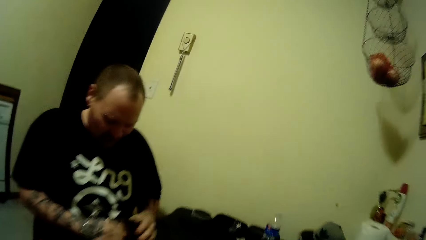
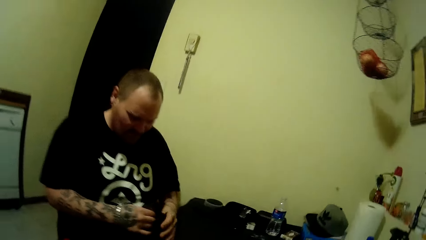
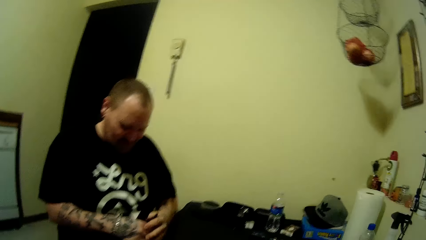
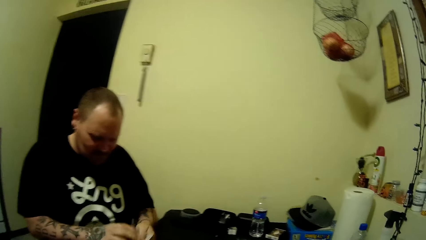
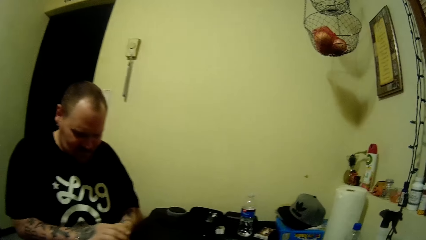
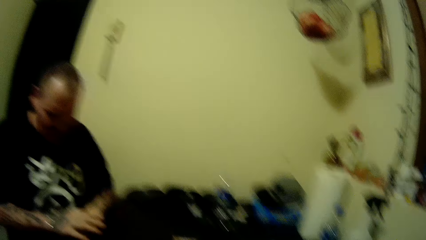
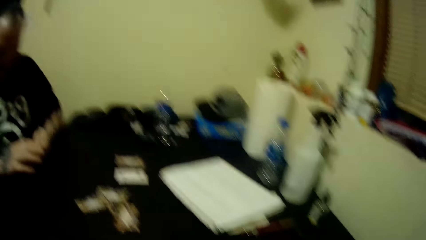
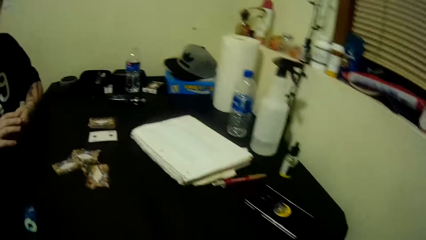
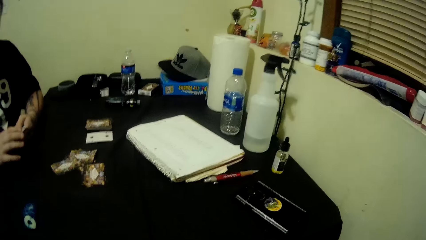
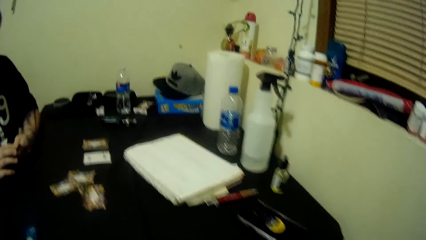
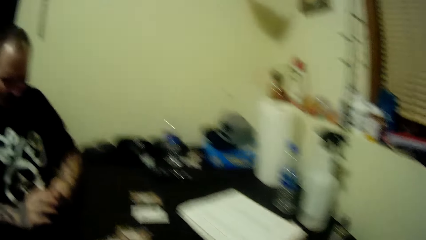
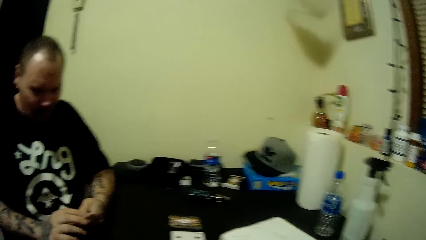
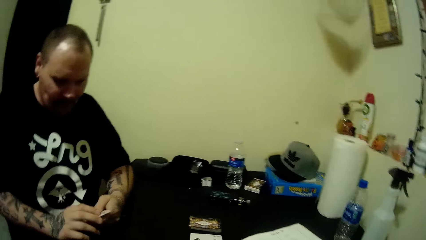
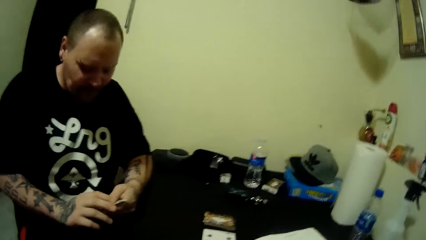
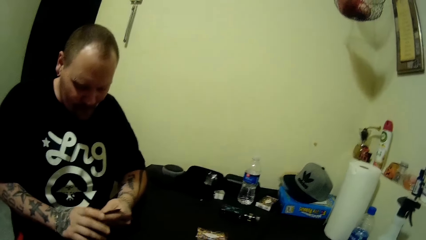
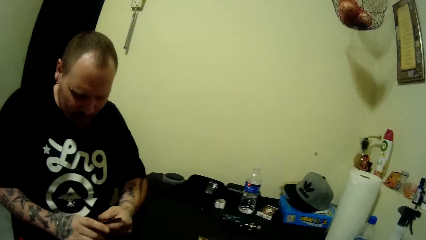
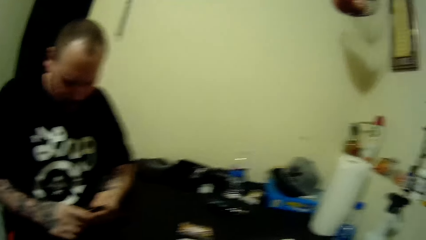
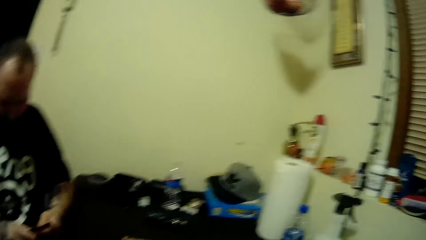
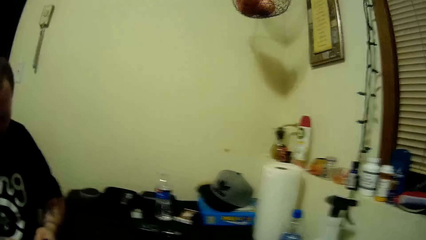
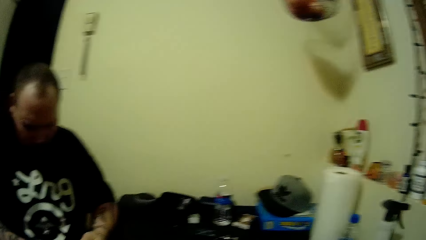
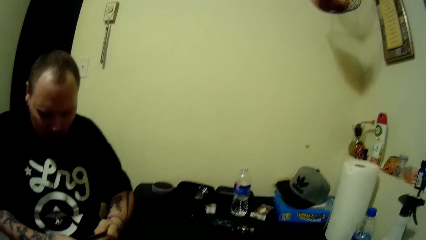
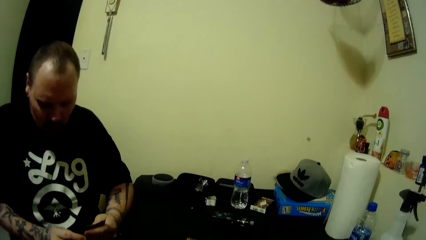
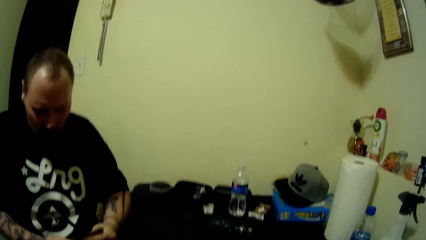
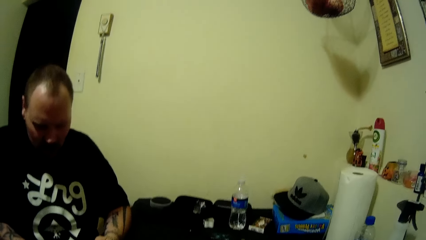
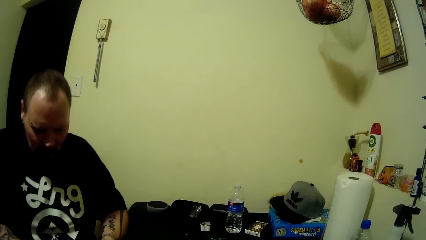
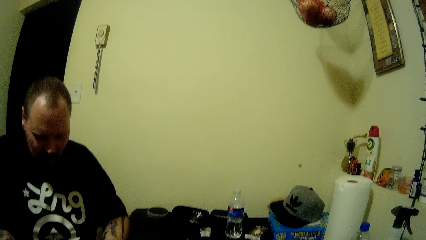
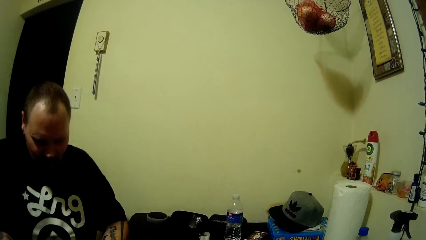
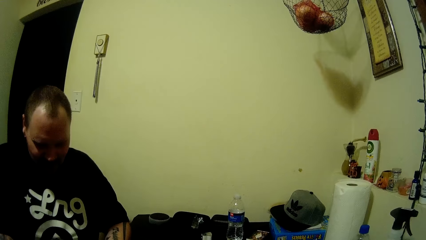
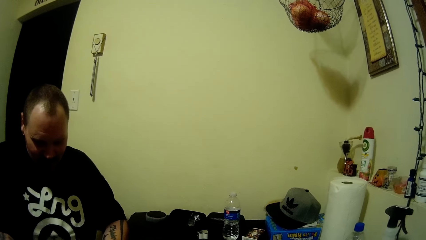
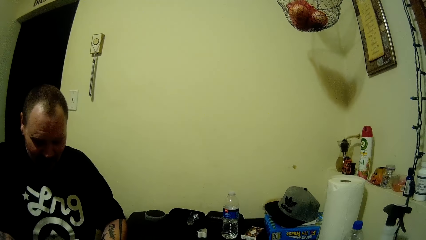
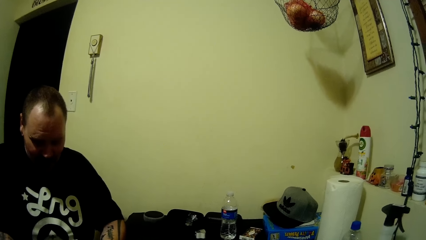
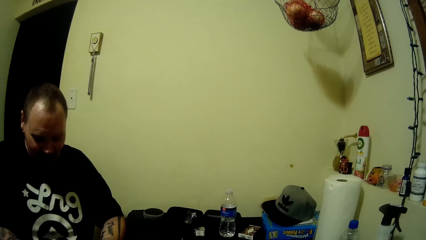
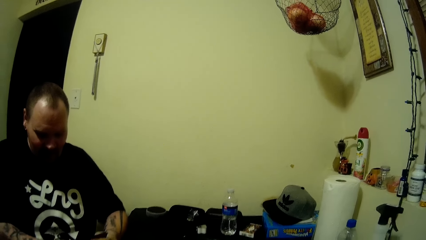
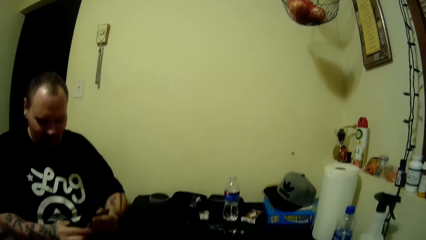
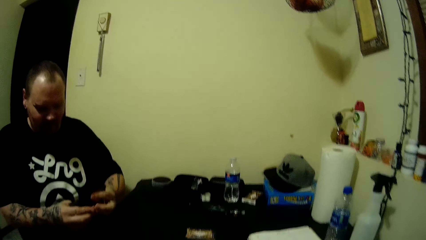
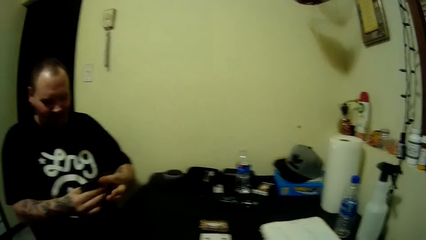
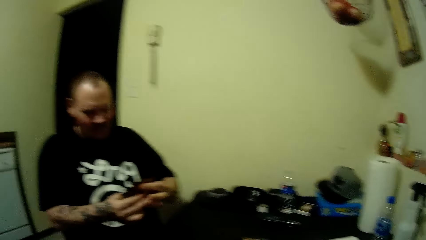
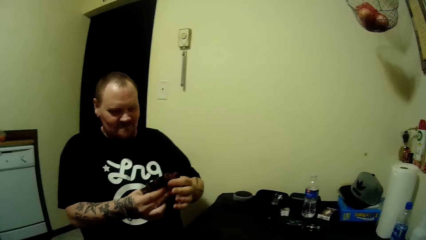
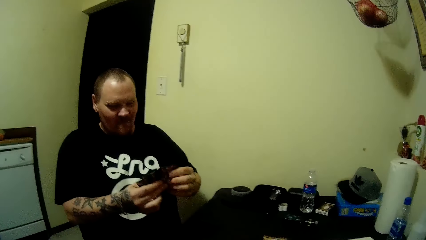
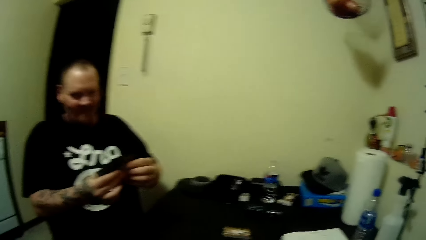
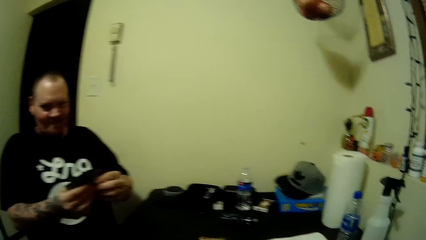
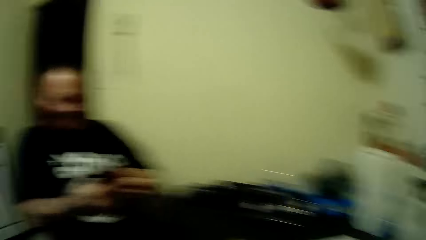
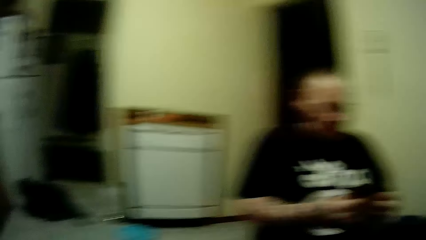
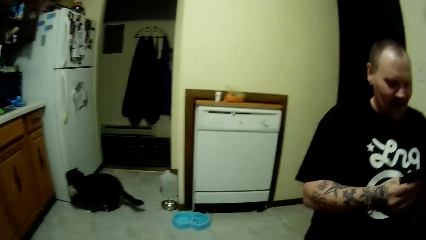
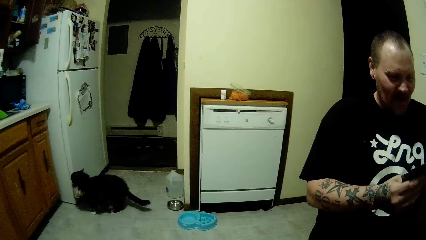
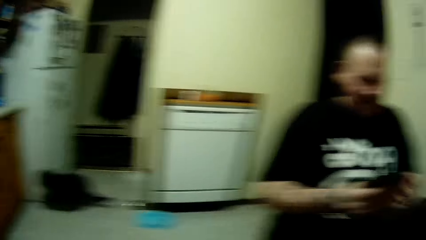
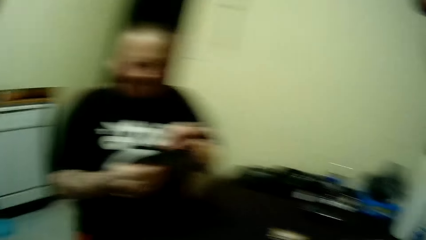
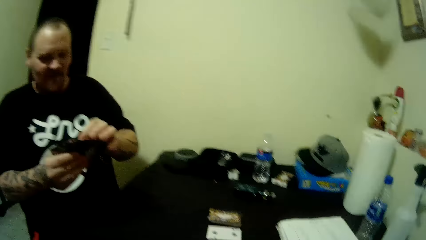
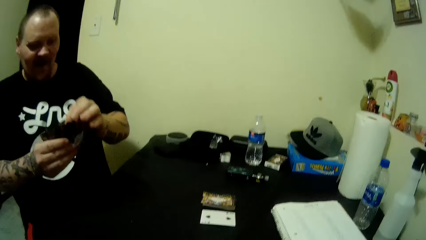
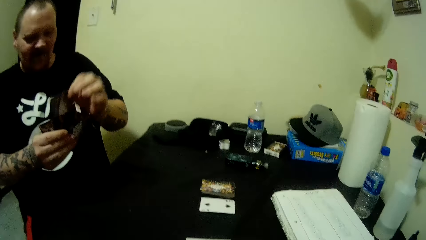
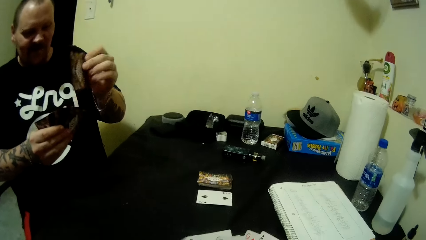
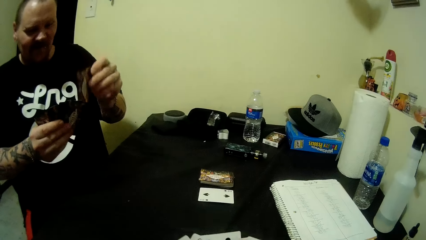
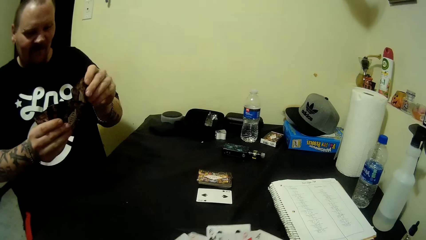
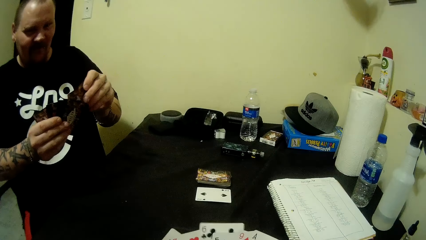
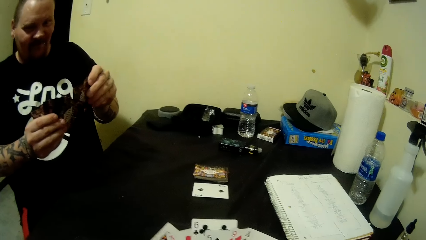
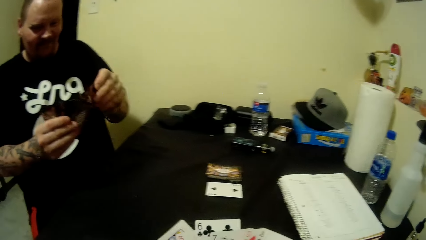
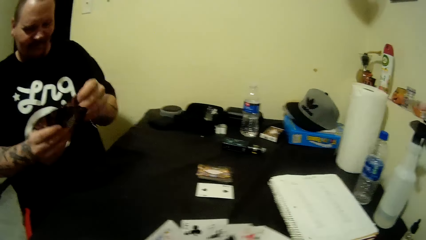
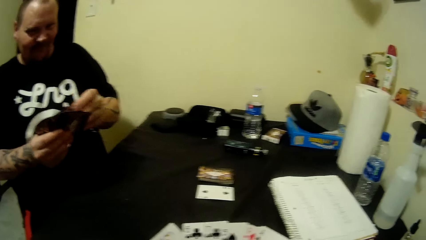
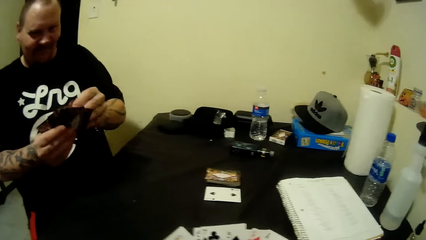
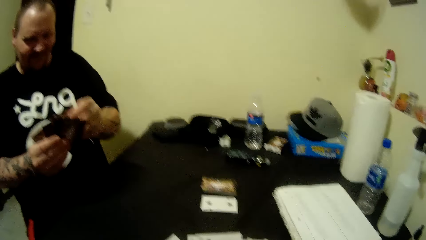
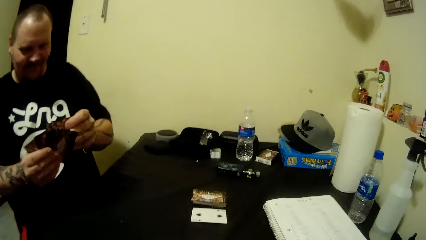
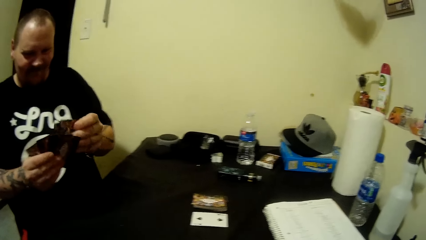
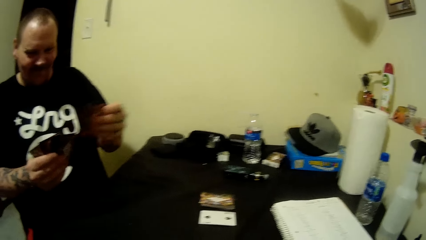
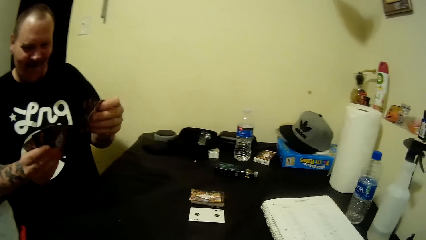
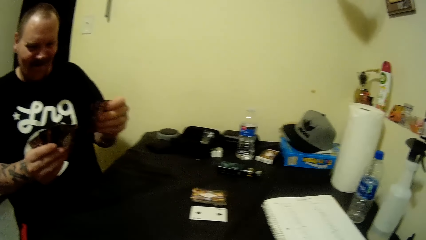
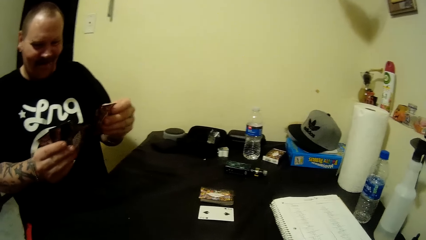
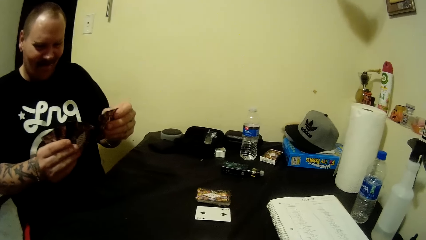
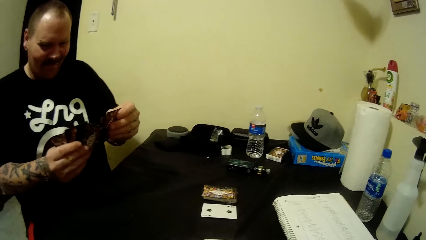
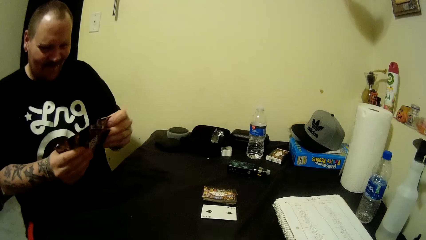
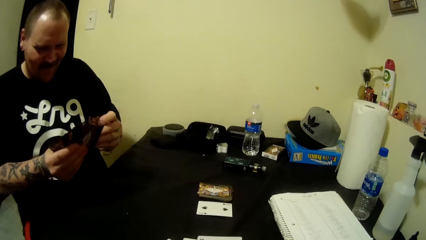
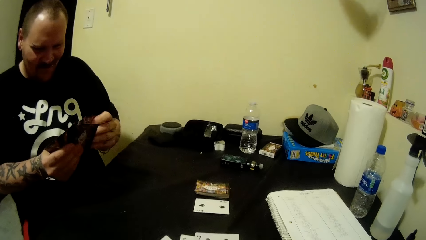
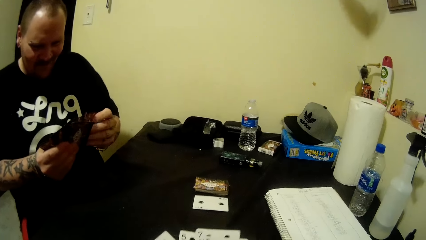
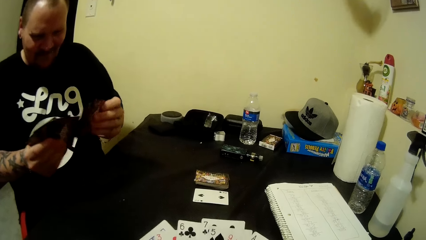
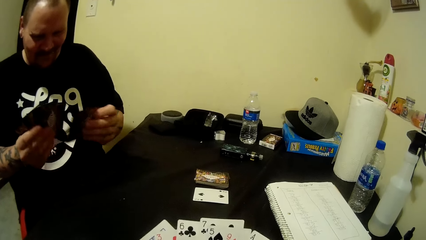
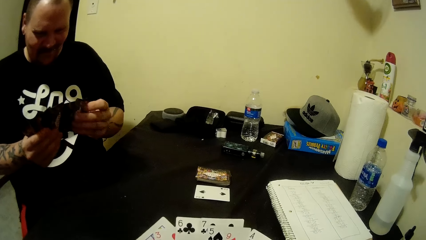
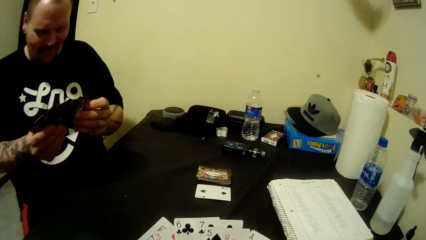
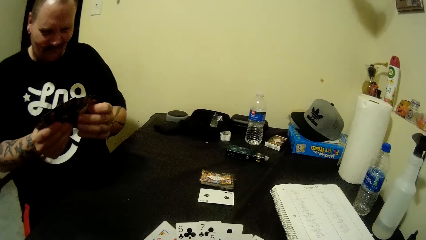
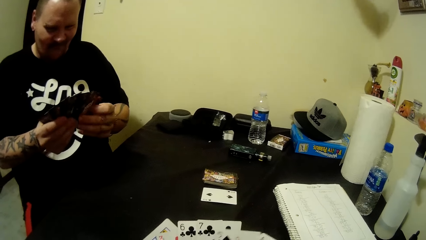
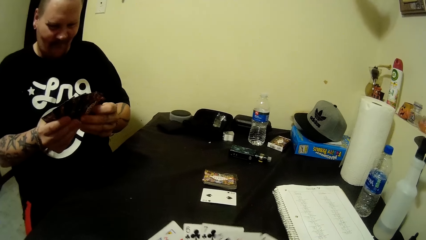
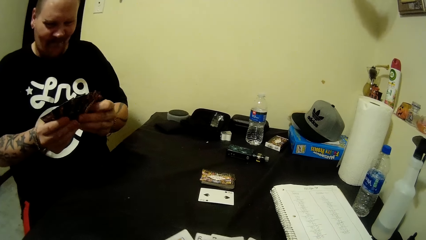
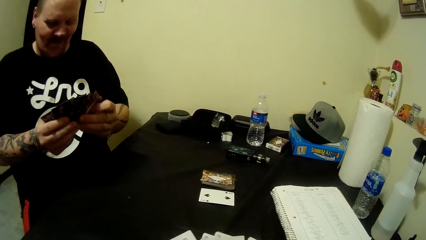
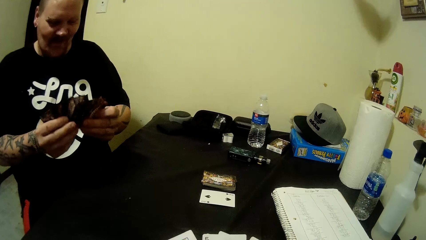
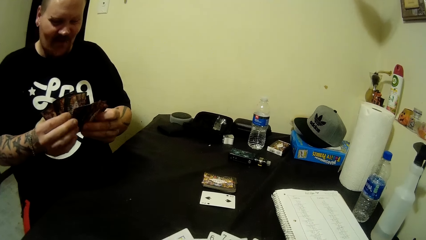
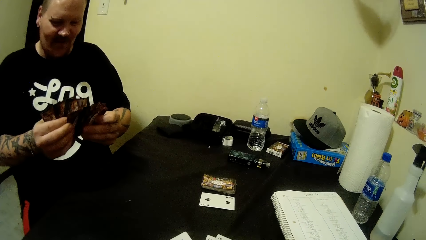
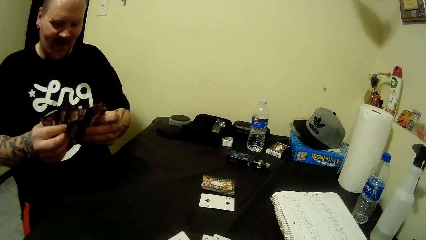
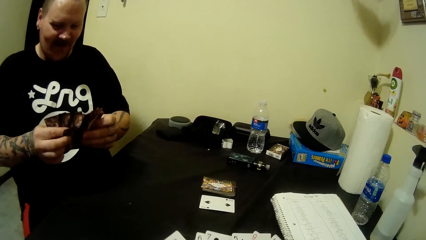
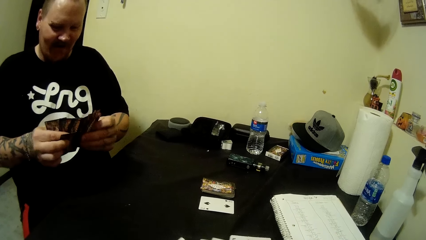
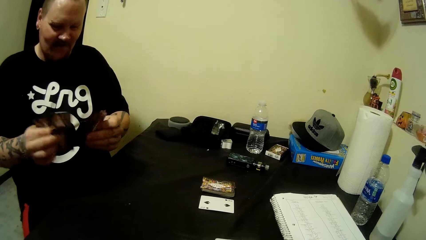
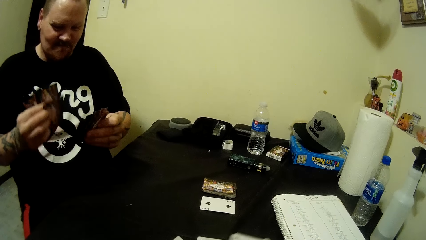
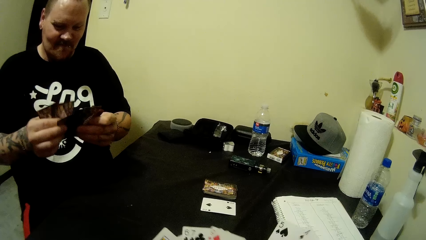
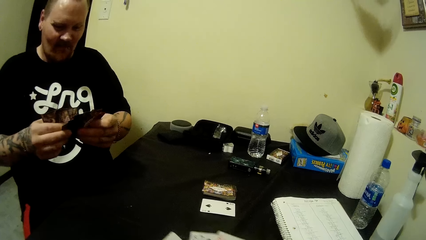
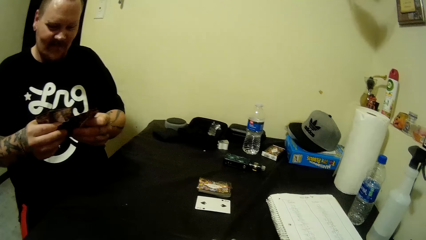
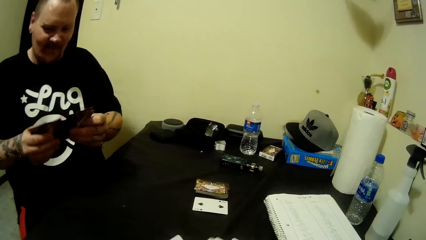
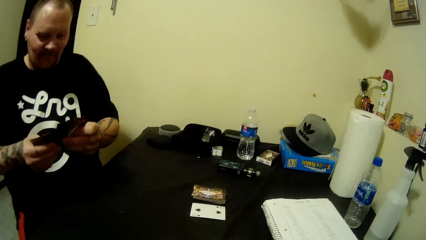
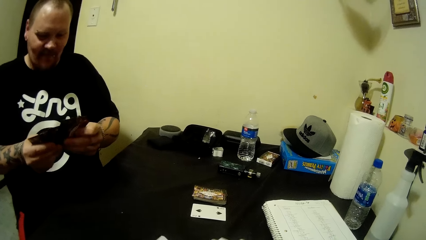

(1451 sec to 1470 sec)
A man picks up the cards and aligns the cards. A cat stands beside a refrigerator. The man talks to the camera wearer. The camera wearer looks around. They align the cards. They play cards with the man.
